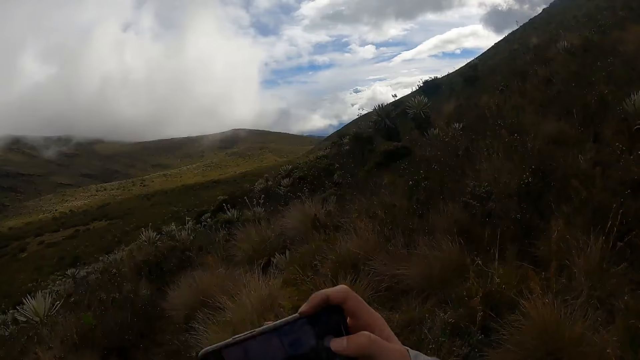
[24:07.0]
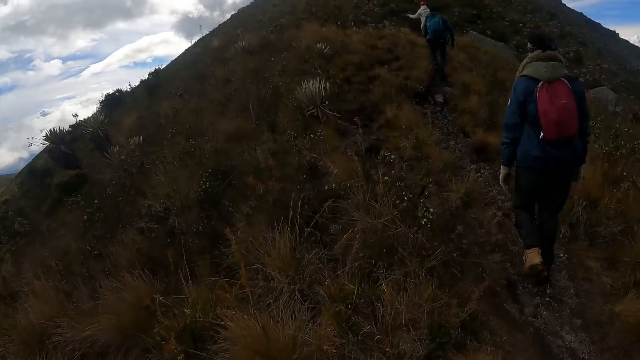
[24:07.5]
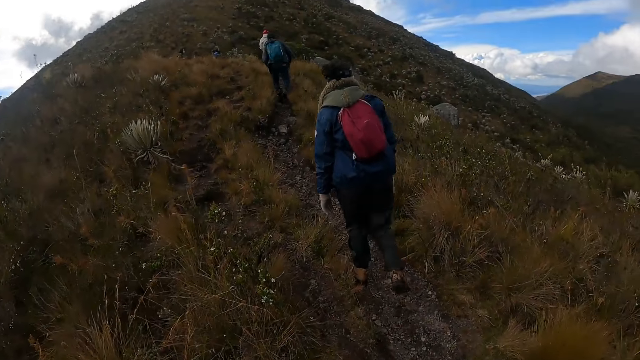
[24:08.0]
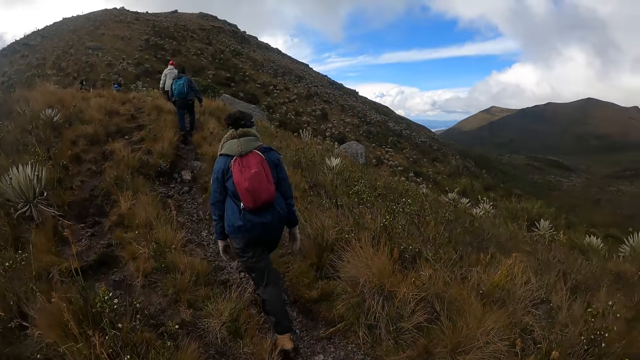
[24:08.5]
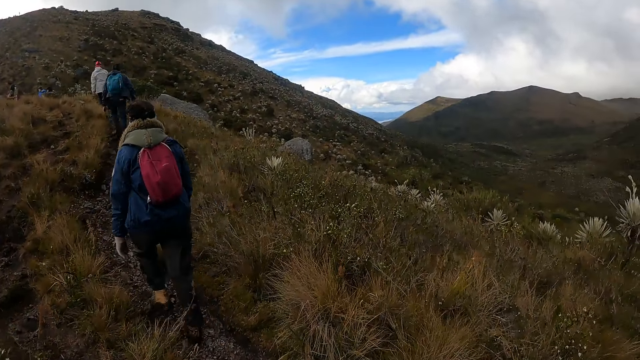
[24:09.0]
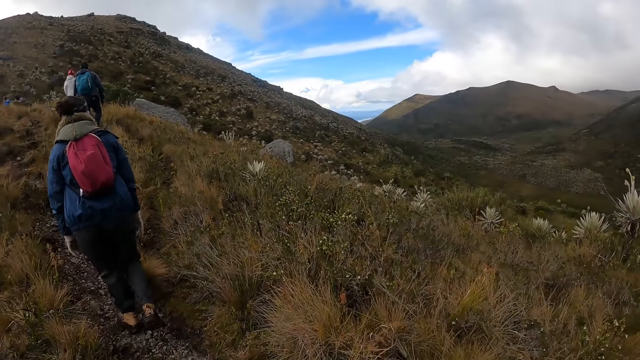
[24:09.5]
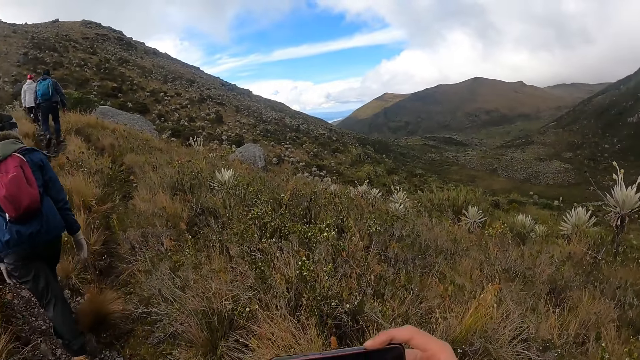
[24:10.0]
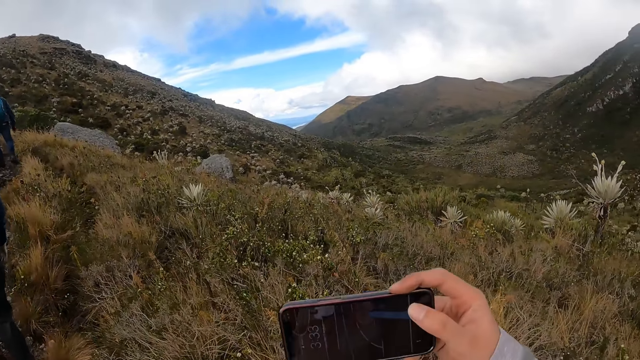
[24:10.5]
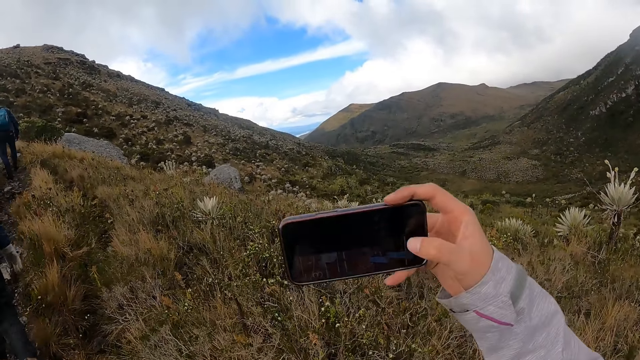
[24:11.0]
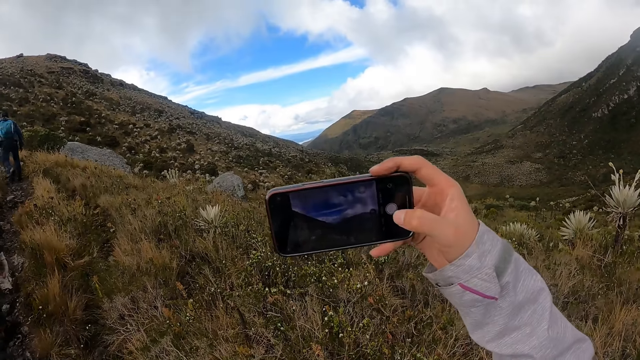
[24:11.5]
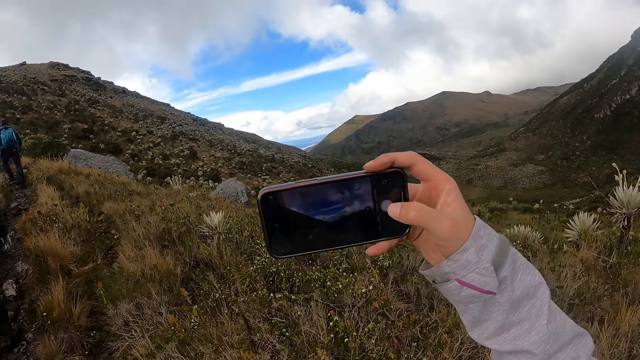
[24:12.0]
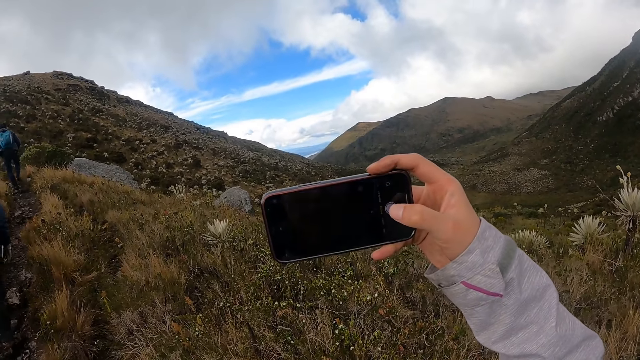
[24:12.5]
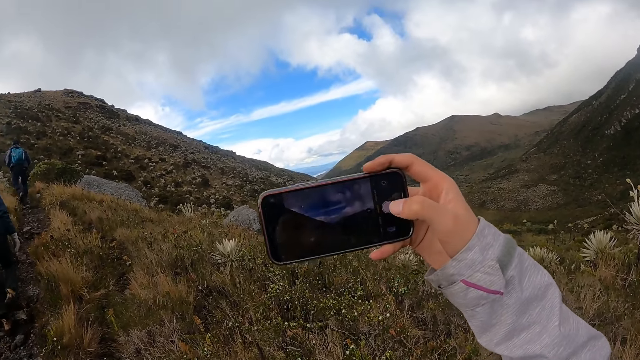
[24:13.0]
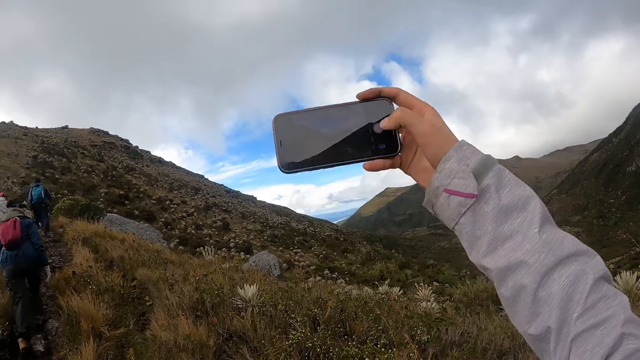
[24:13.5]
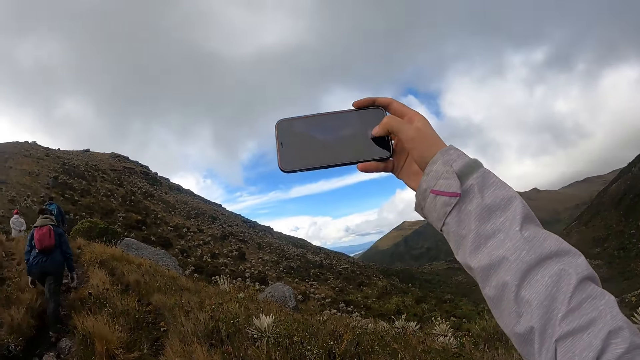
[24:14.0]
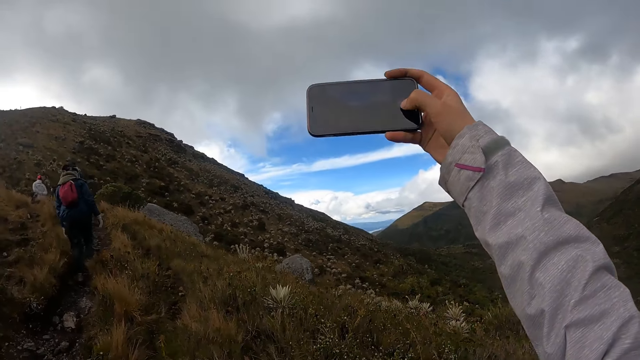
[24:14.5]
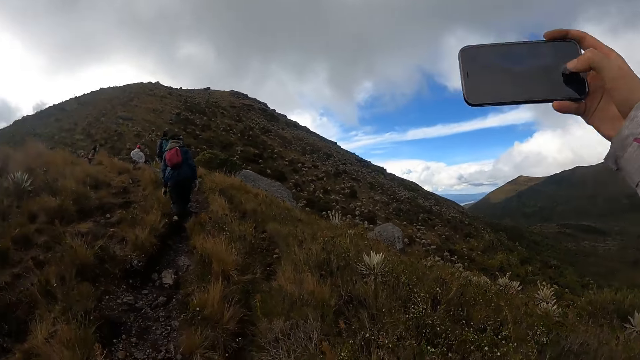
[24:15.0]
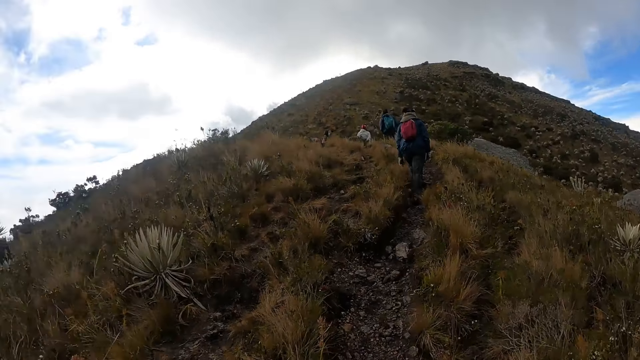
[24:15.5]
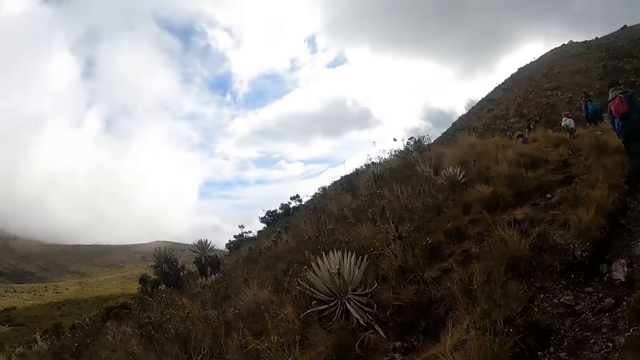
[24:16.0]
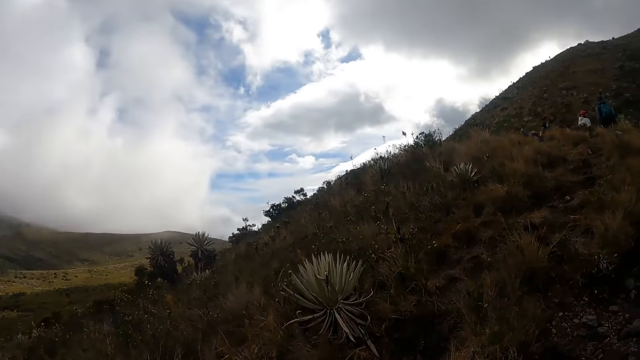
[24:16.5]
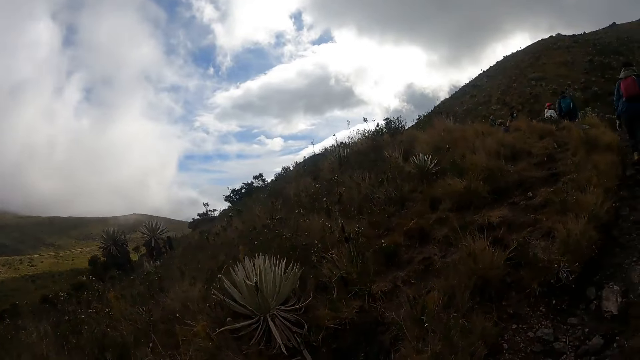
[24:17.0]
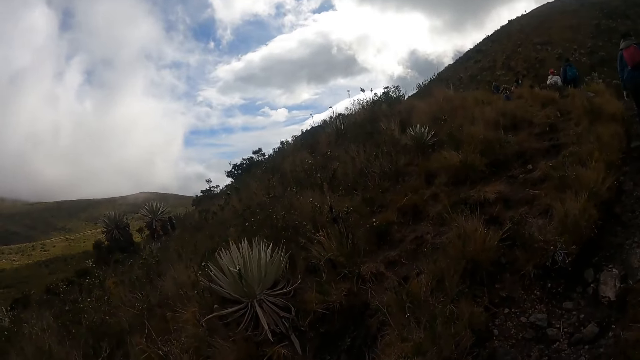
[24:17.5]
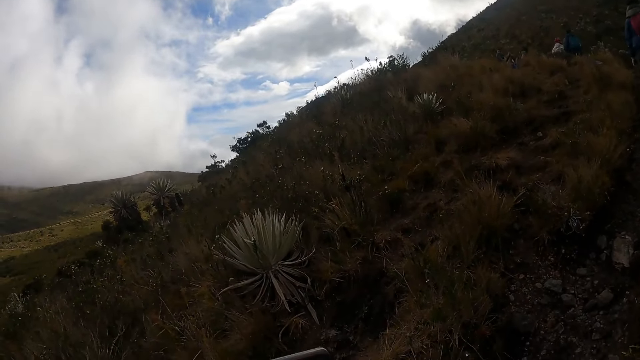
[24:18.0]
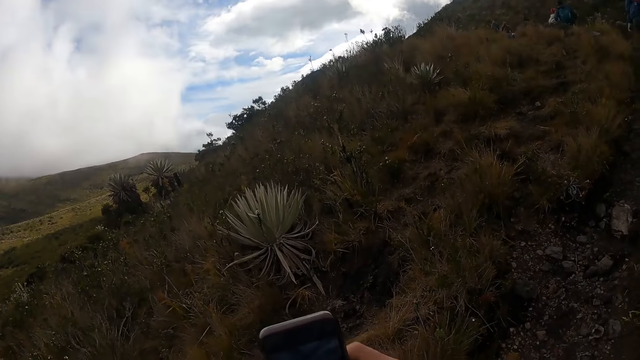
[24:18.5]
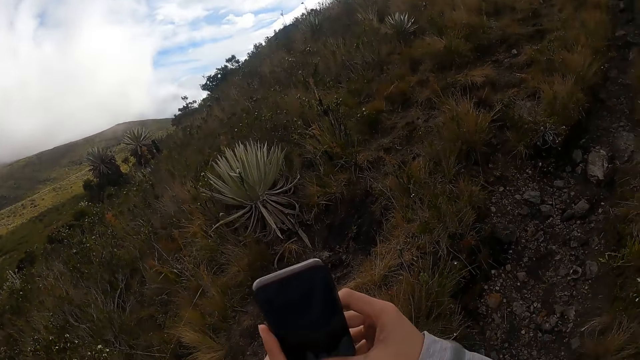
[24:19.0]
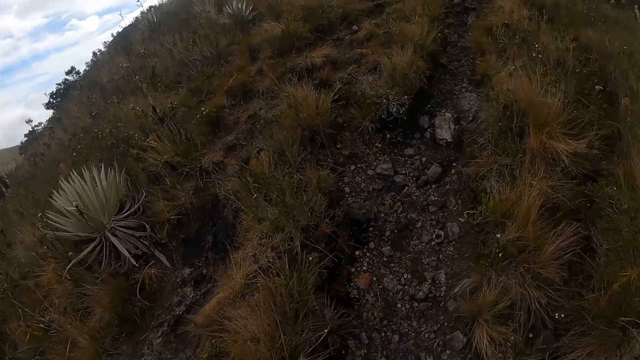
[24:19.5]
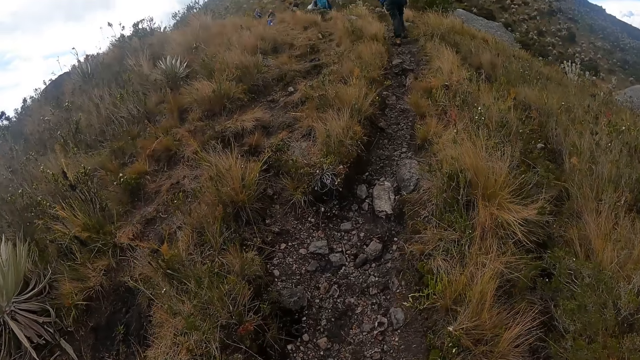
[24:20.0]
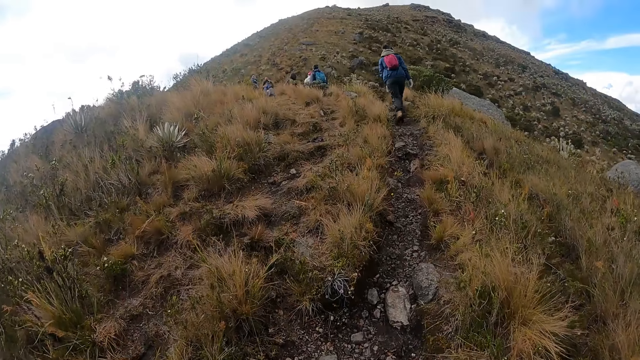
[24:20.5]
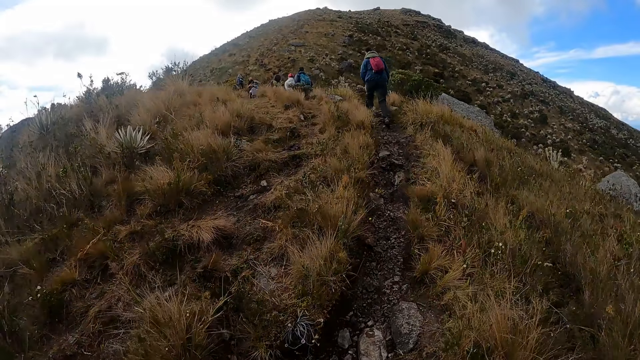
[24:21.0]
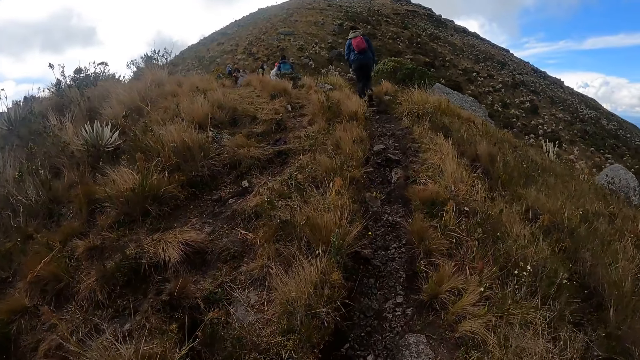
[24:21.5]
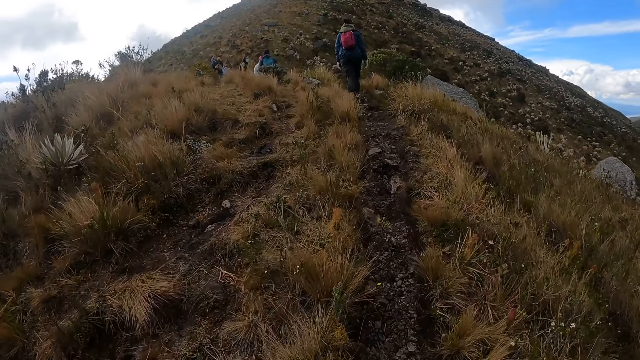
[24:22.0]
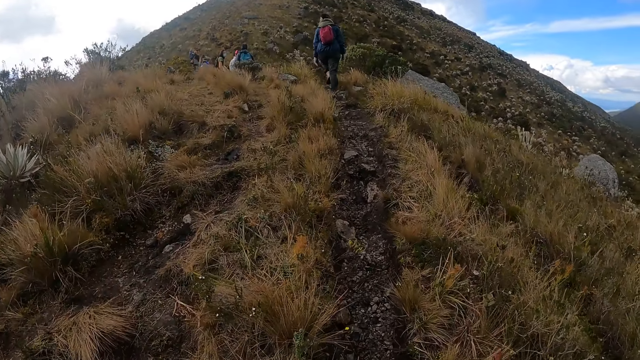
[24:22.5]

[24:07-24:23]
The camera wearer walks in the area. They use the phone. They walk in the area.

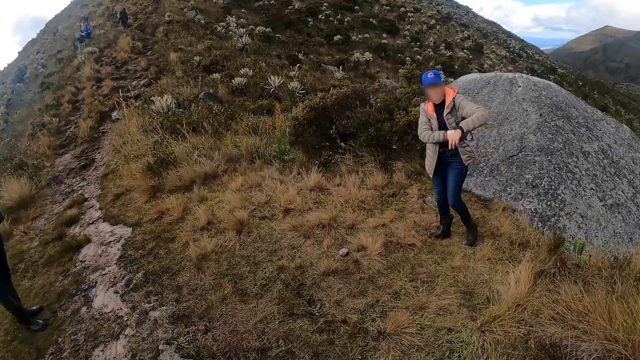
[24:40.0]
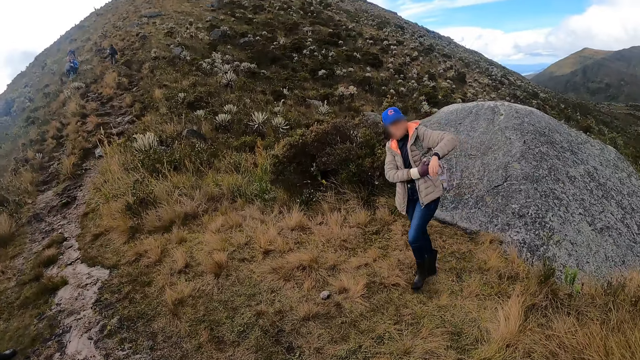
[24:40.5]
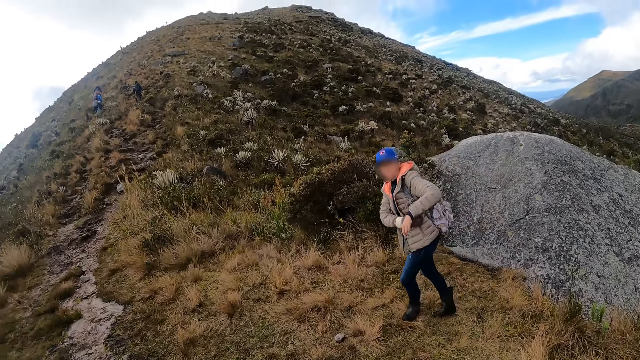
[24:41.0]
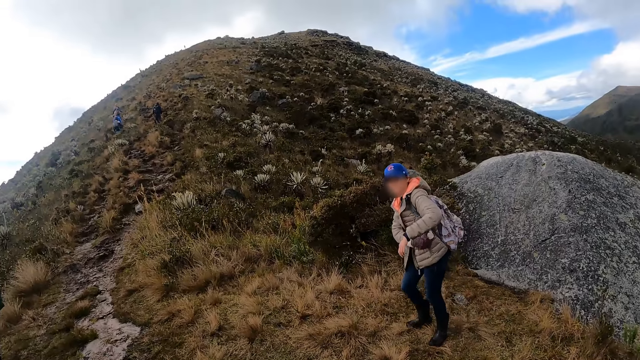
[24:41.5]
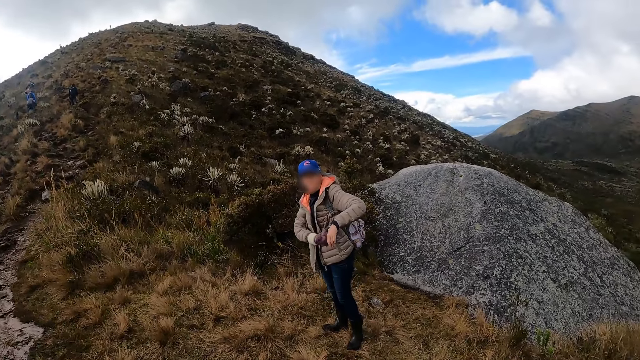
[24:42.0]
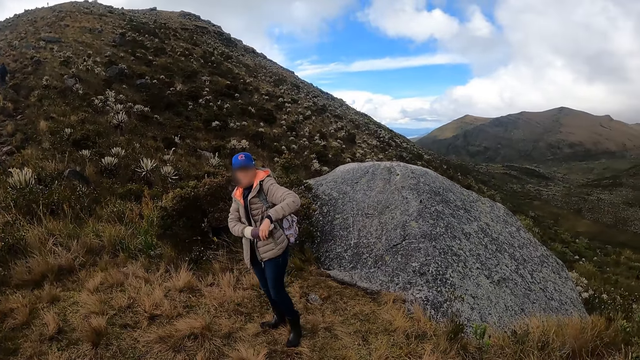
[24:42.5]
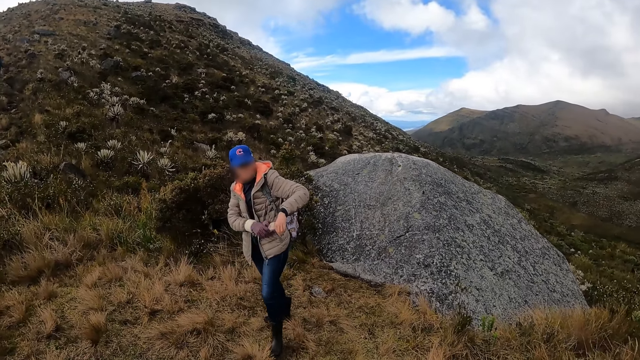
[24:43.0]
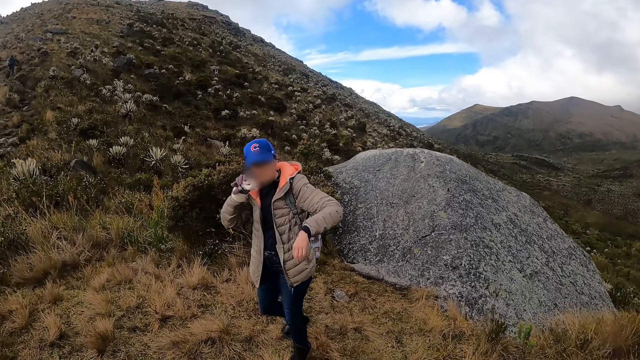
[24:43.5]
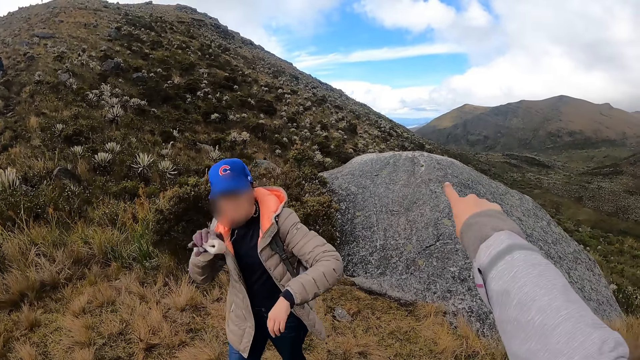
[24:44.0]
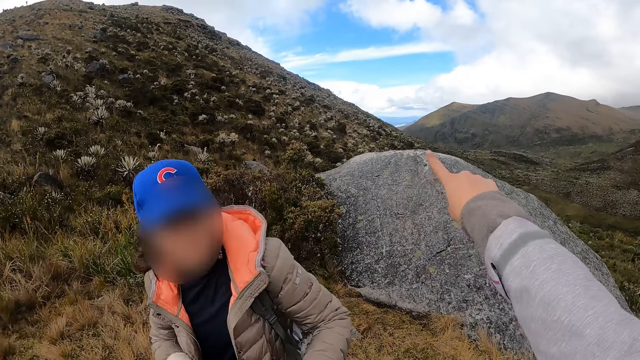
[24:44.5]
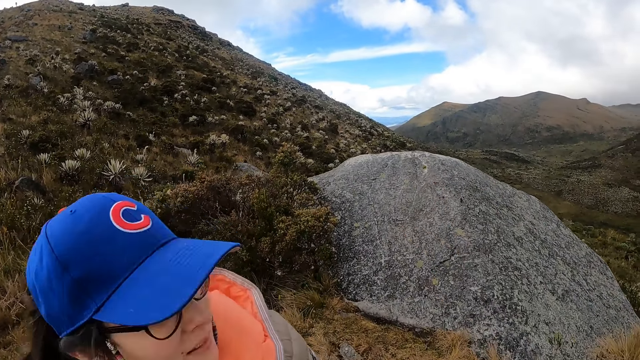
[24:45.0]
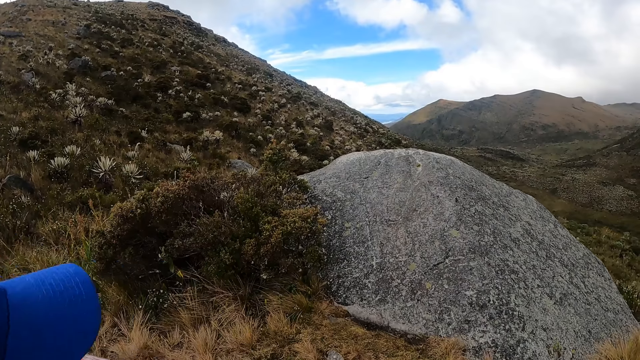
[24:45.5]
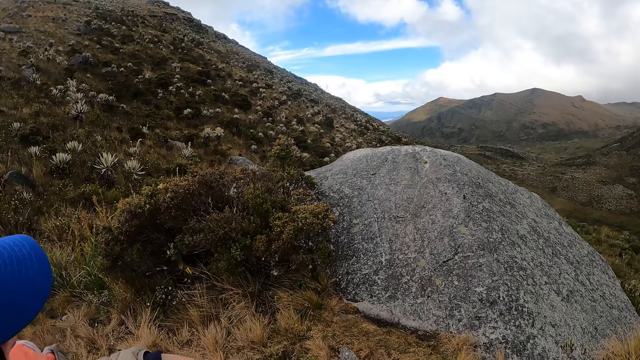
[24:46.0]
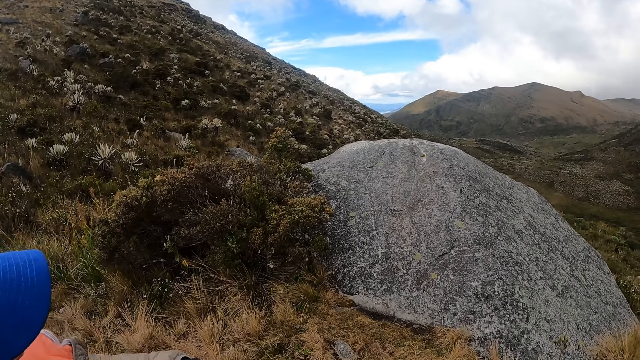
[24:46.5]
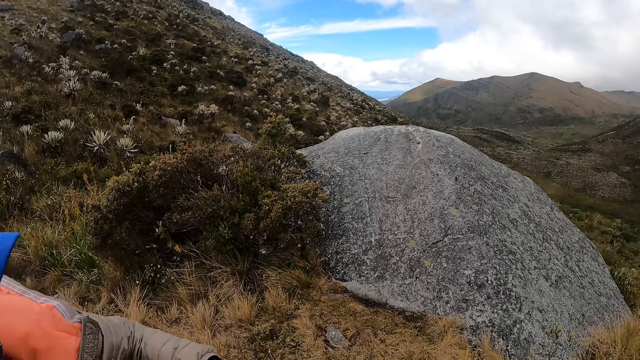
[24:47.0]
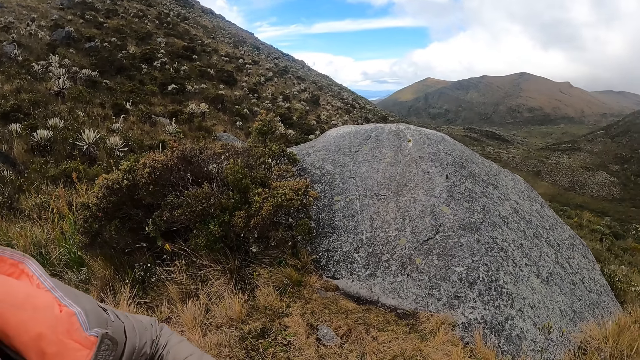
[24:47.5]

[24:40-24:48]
The woman puts a phone in her pocket with her right hand. The camera wearer gestures to the horizon with her right hand.
